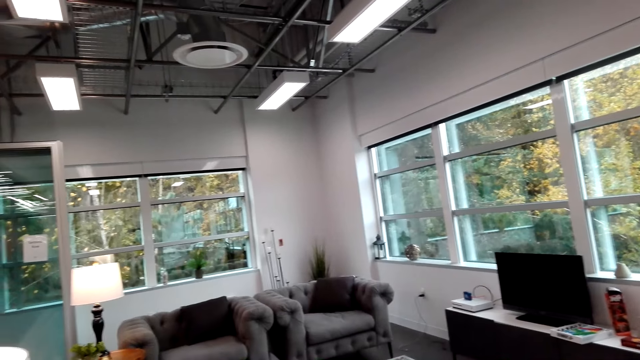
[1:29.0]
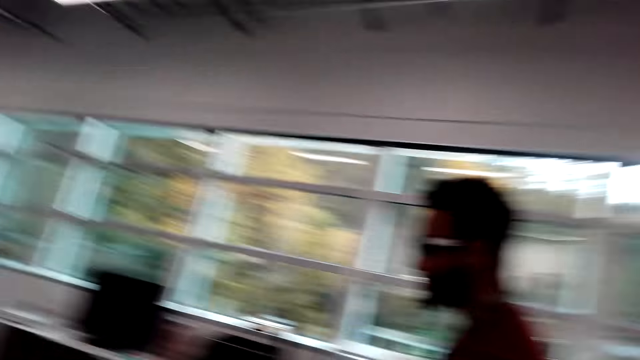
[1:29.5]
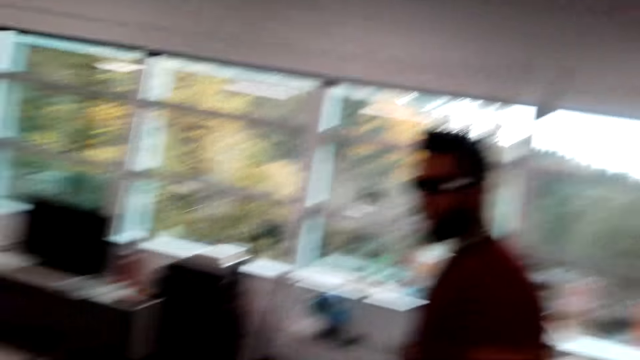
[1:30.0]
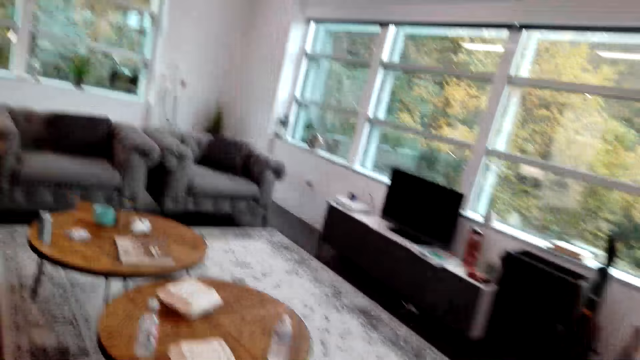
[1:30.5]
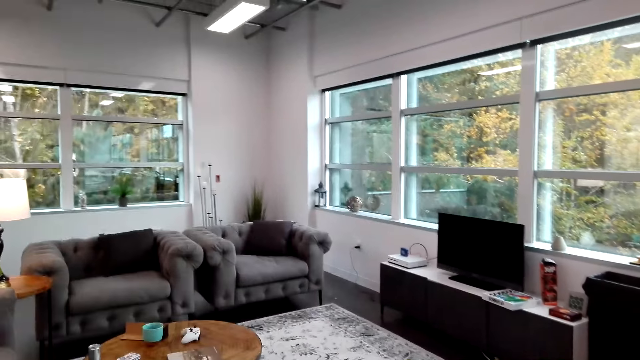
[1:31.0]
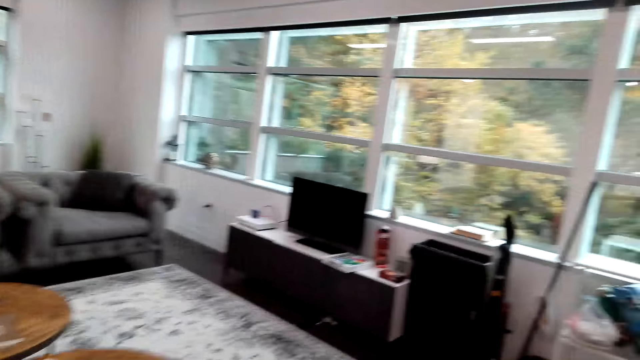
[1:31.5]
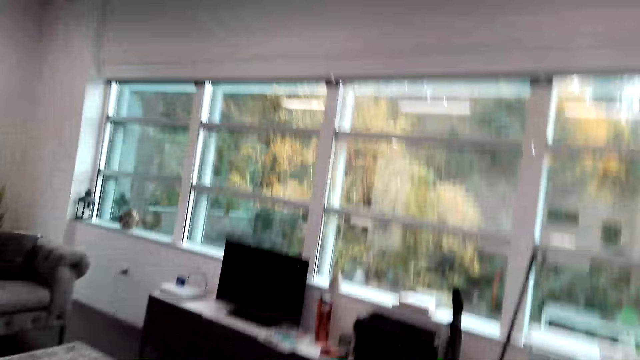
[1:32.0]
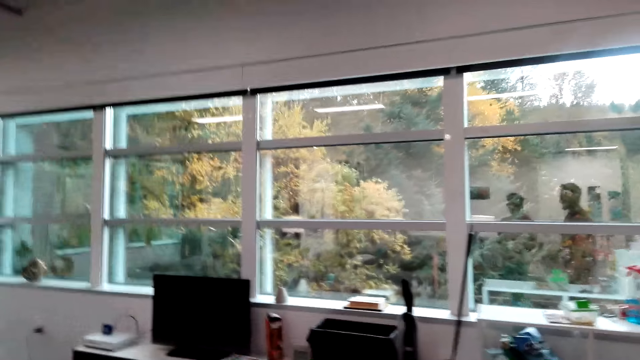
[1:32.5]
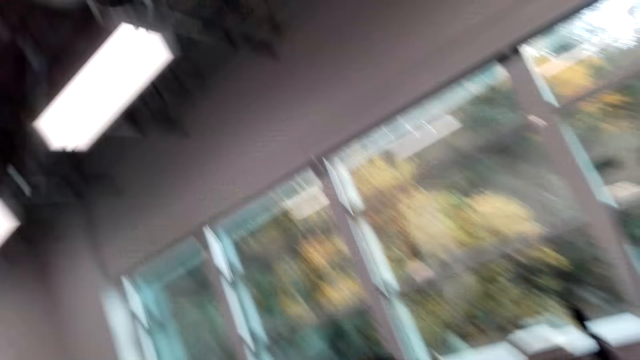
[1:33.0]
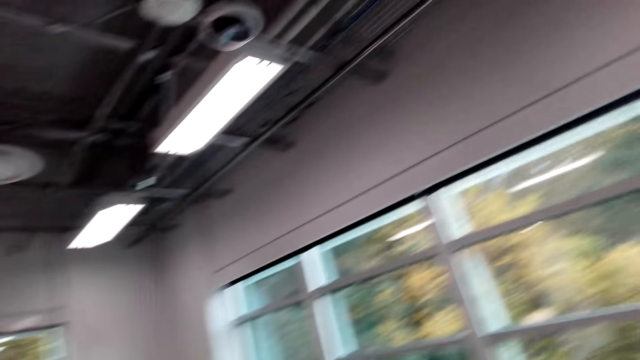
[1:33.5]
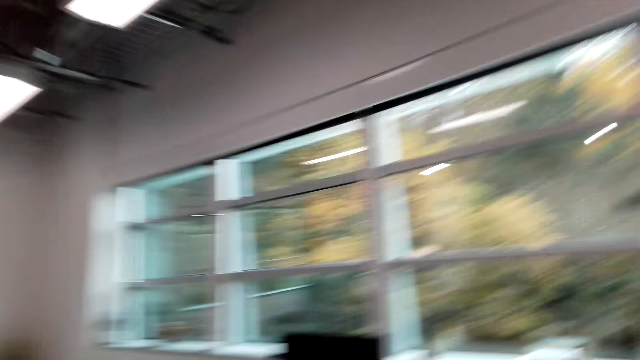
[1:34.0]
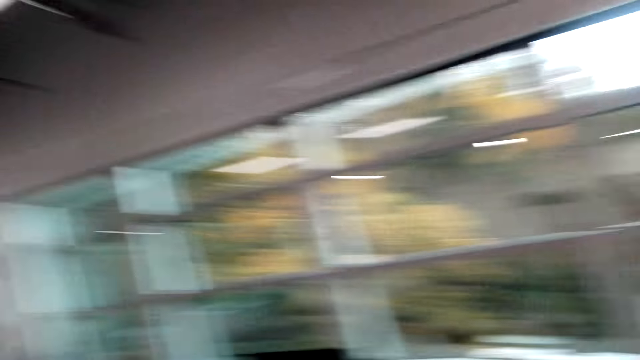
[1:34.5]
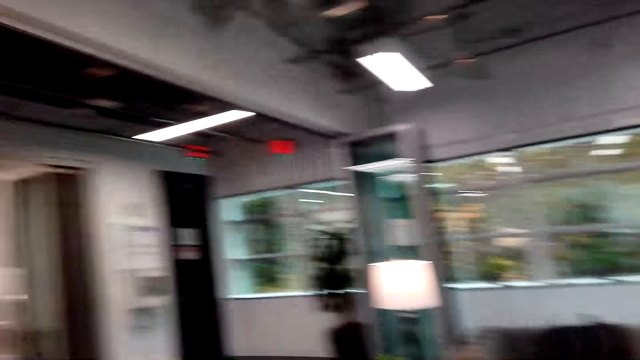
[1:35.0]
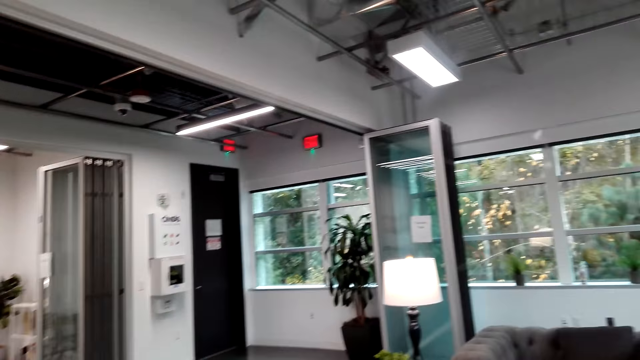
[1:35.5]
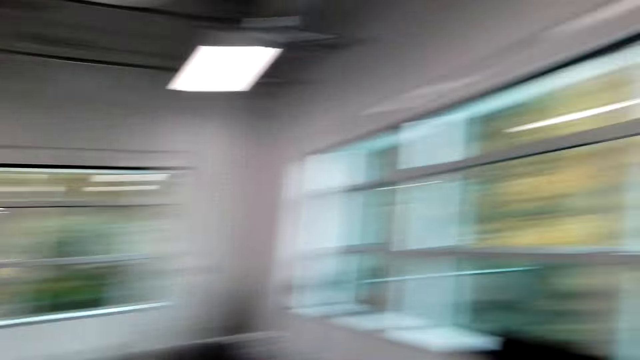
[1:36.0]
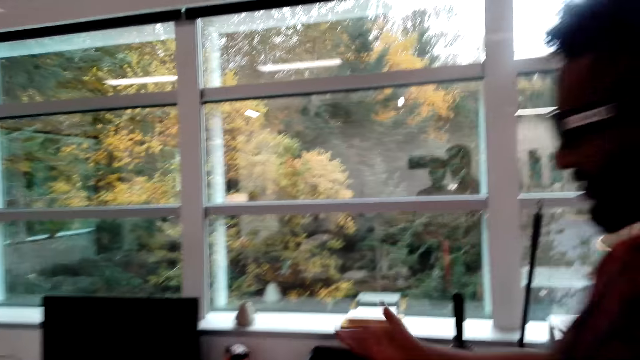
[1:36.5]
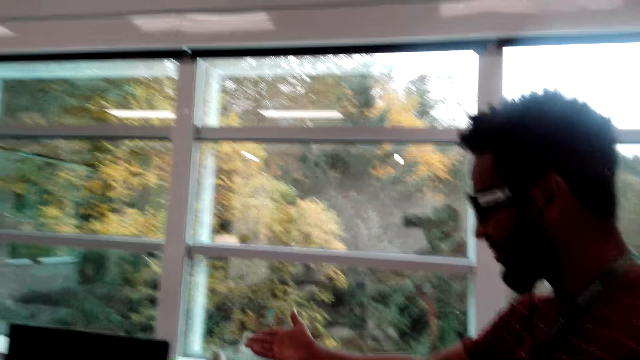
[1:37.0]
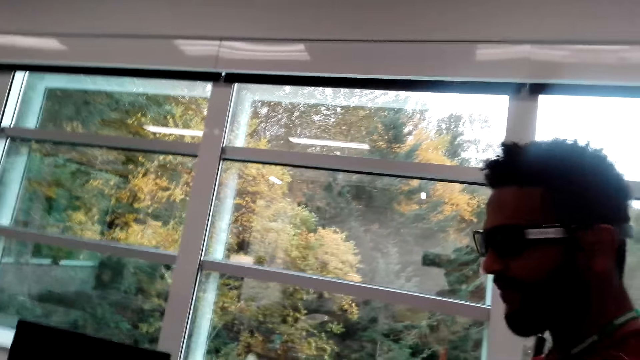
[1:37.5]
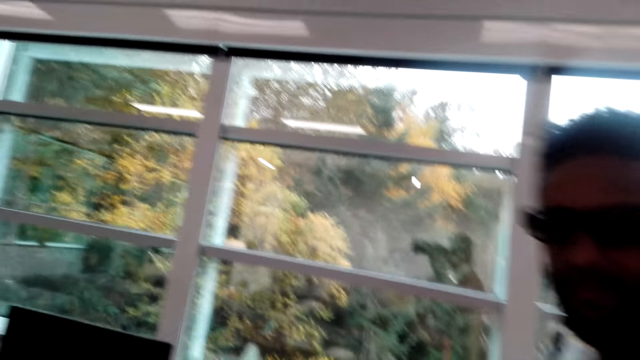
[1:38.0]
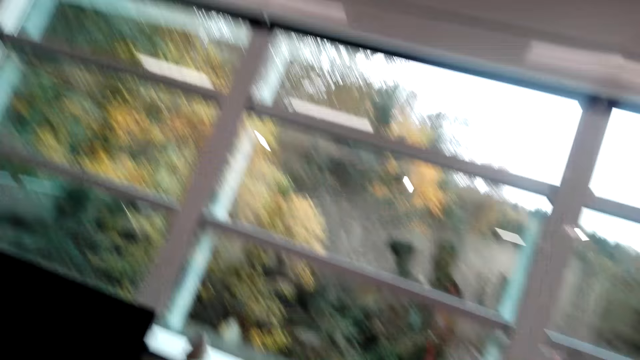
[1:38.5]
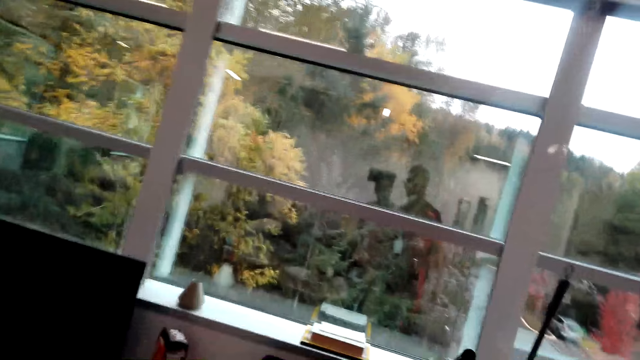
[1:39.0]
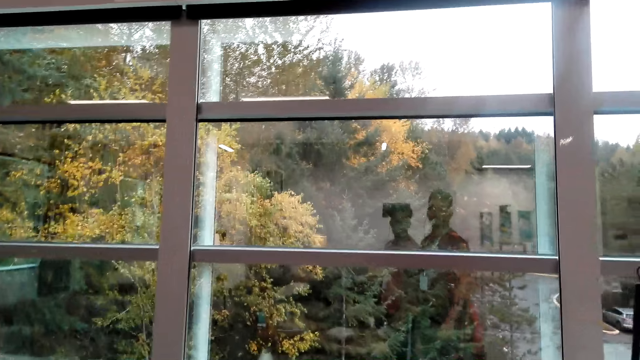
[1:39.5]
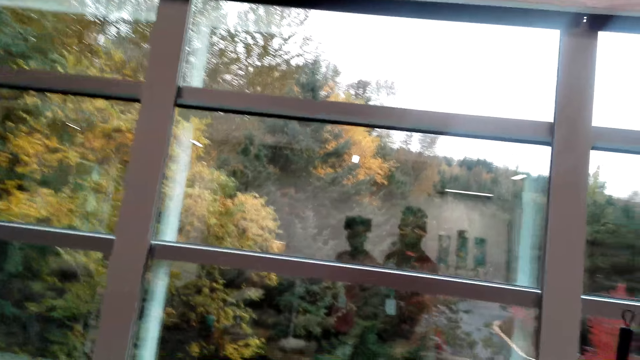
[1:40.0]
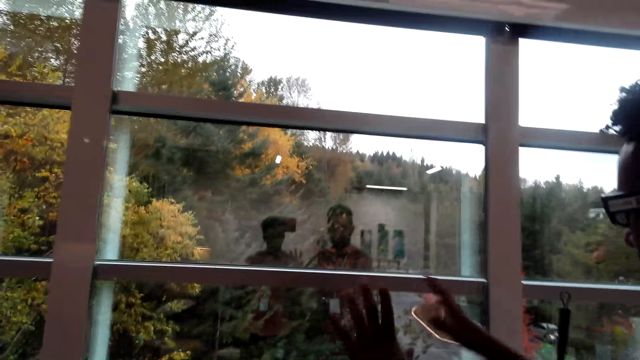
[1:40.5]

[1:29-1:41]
The camera wearer looks around.

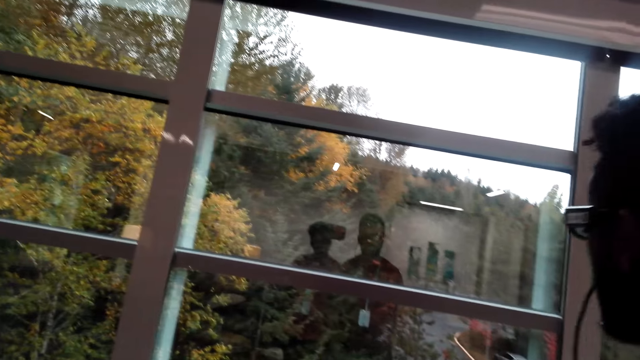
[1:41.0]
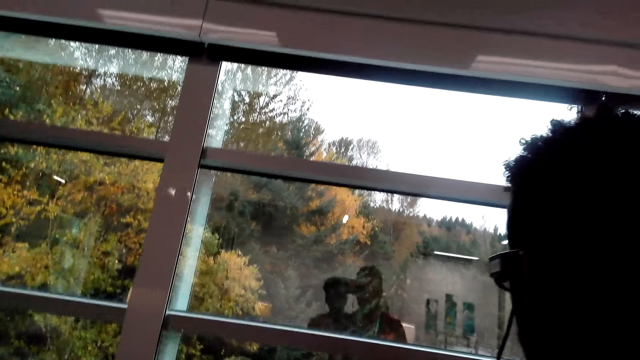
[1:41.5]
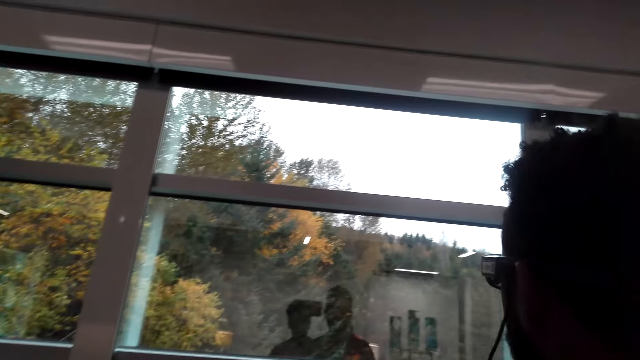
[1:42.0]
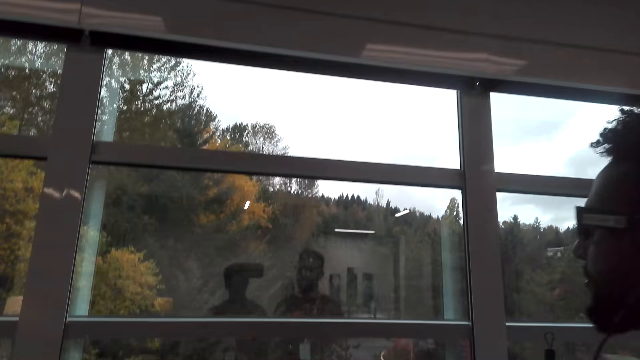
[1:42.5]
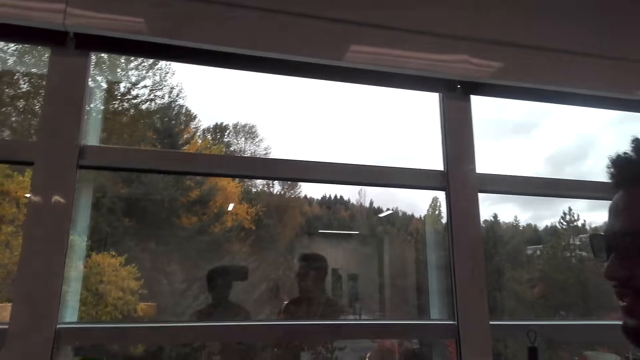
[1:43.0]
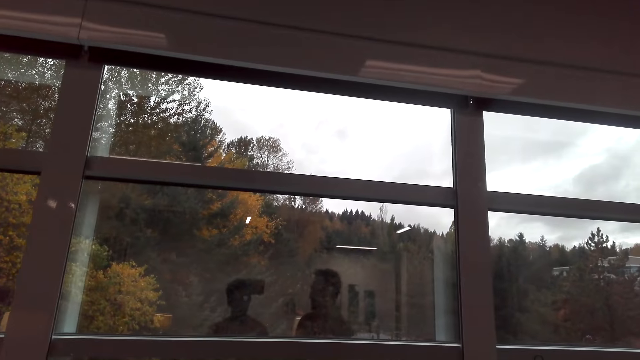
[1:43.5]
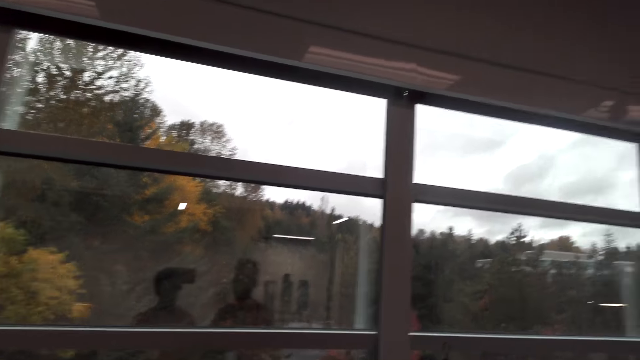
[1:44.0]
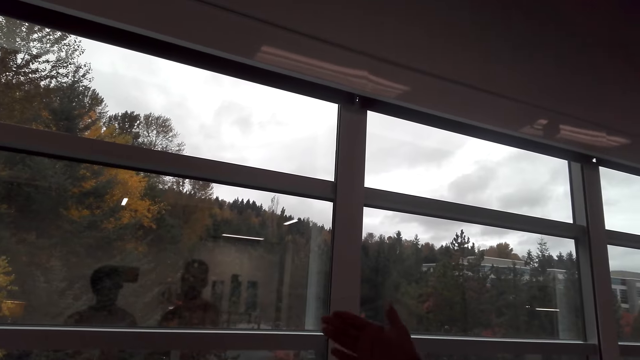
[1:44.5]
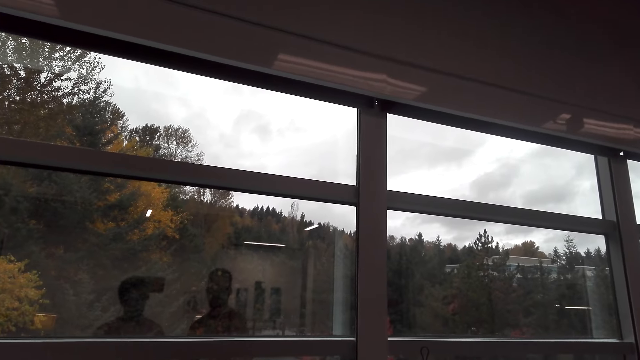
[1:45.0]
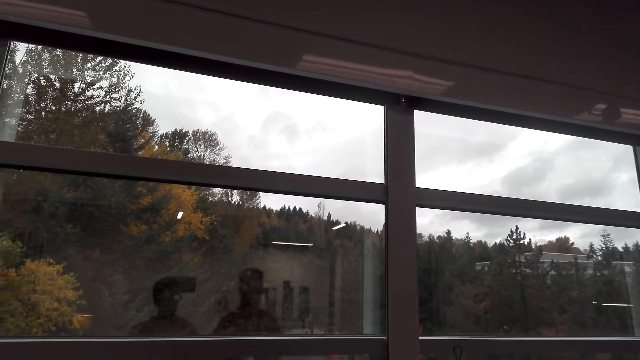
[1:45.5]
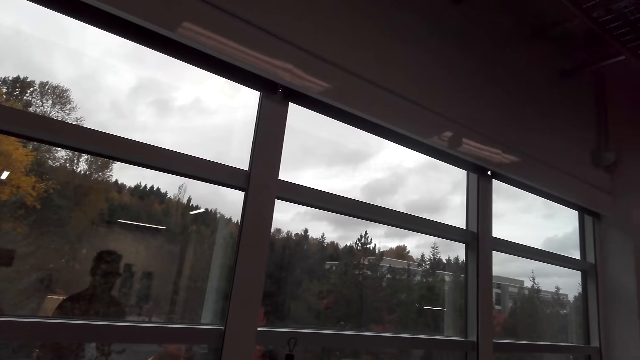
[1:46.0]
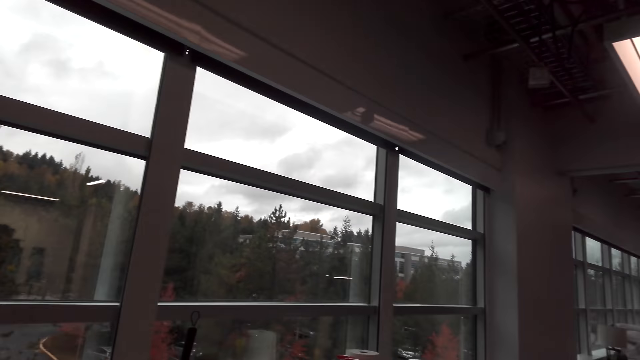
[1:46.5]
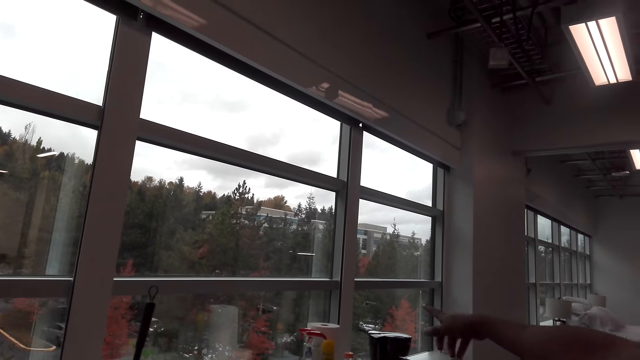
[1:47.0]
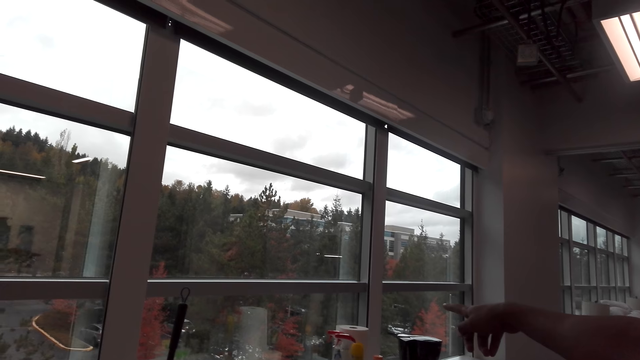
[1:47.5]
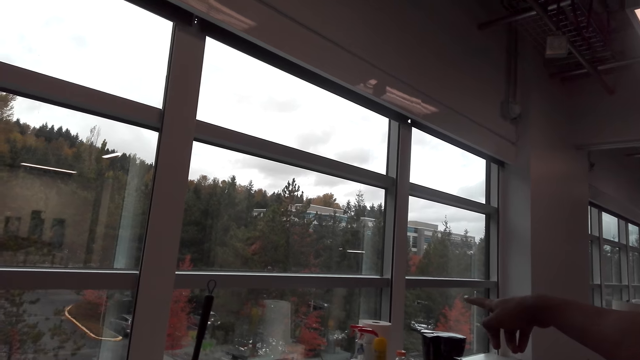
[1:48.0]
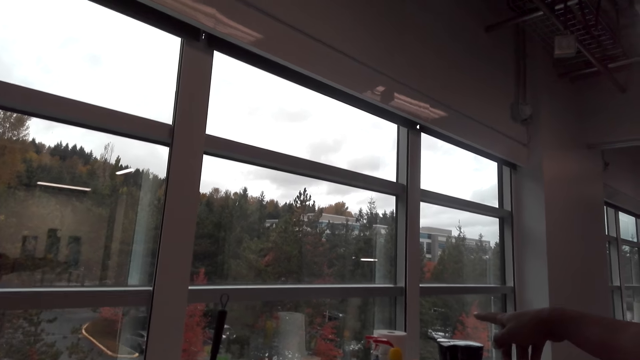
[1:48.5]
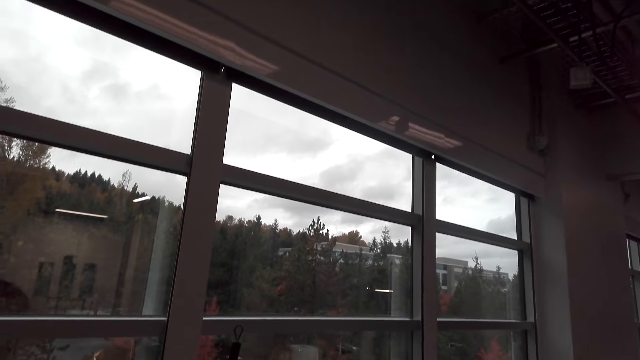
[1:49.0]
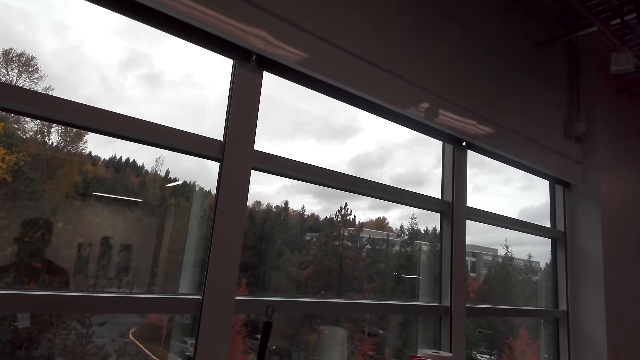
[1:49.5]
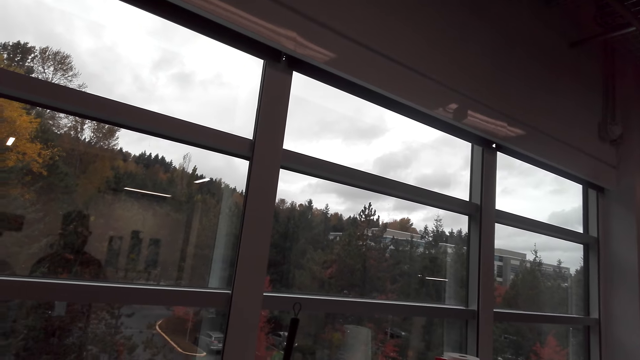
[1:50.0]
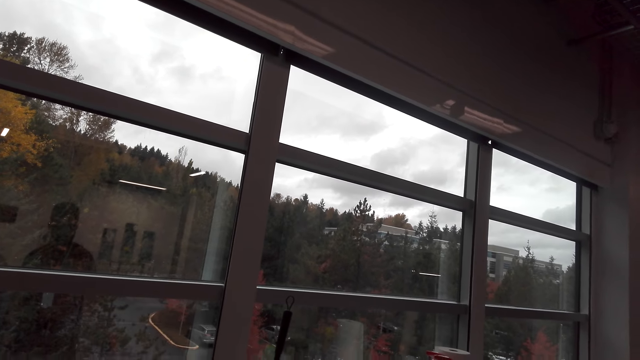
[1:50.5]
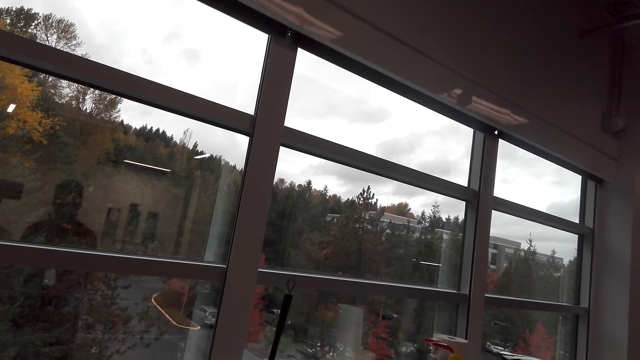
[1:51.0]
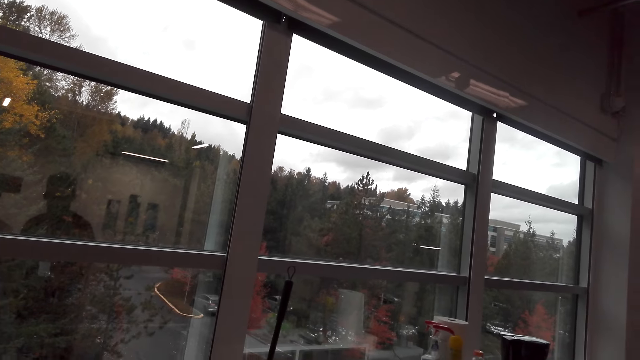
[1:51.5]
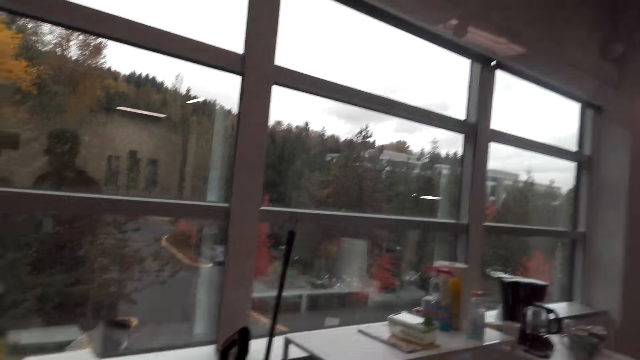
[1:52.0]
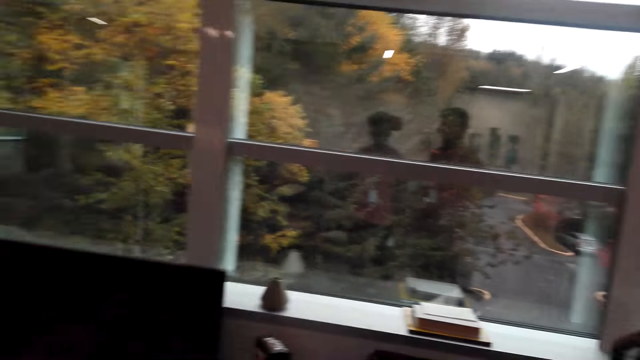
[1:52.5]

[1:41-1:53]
A person points at the window.
